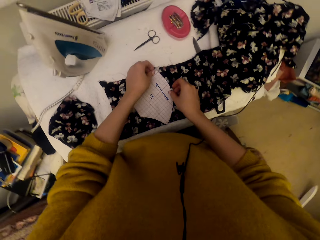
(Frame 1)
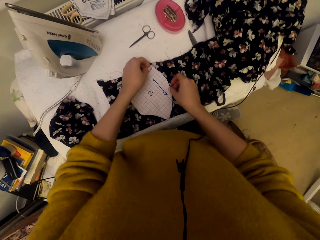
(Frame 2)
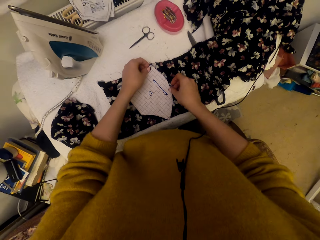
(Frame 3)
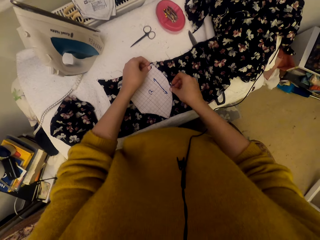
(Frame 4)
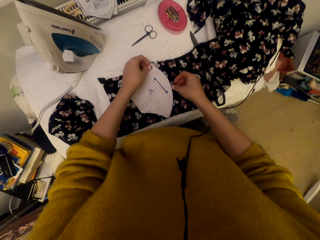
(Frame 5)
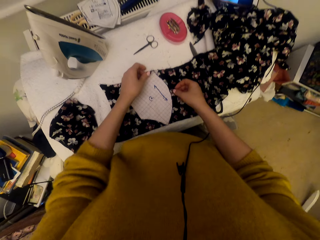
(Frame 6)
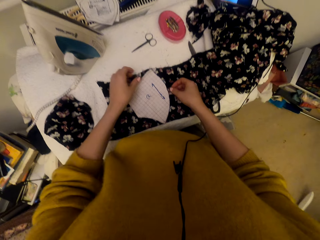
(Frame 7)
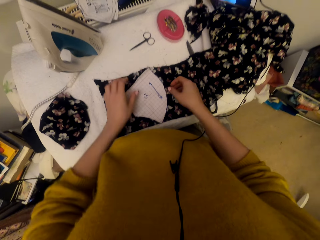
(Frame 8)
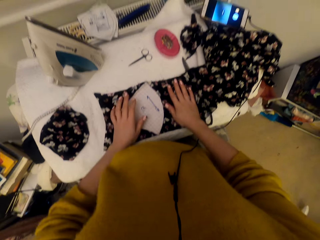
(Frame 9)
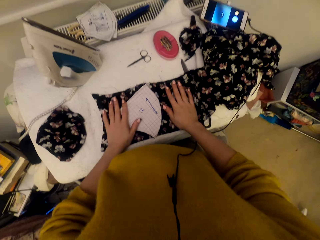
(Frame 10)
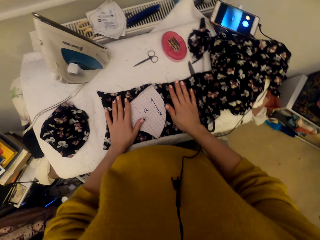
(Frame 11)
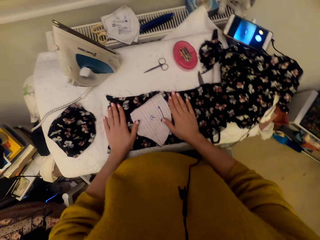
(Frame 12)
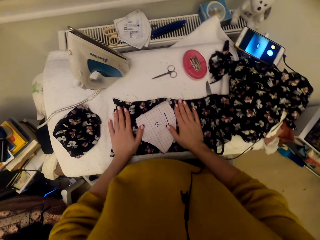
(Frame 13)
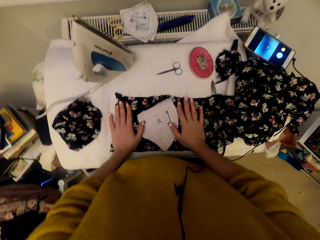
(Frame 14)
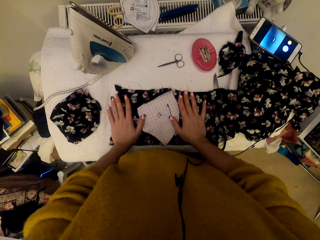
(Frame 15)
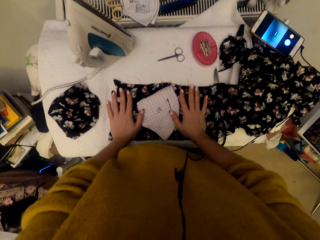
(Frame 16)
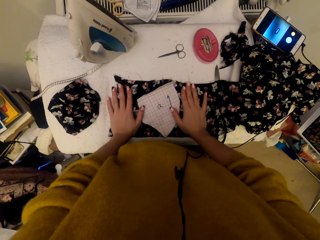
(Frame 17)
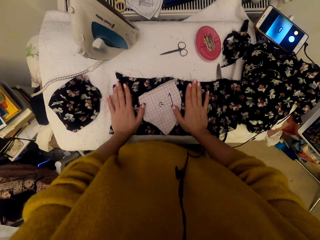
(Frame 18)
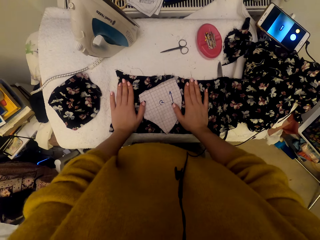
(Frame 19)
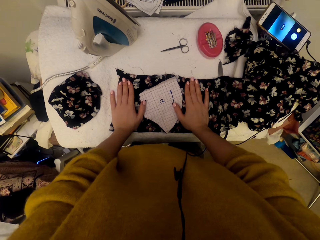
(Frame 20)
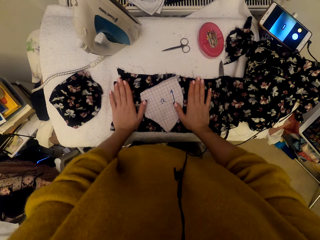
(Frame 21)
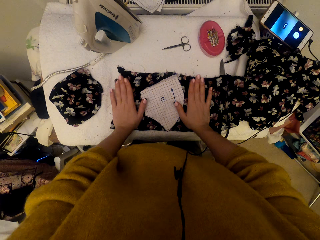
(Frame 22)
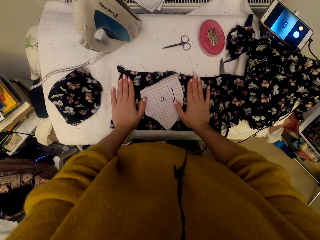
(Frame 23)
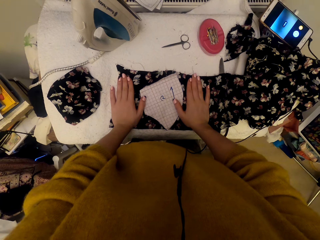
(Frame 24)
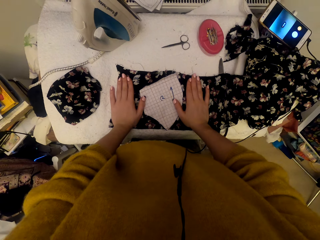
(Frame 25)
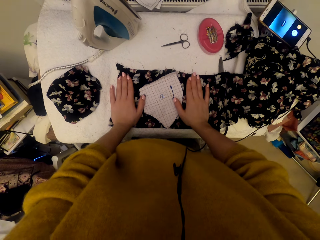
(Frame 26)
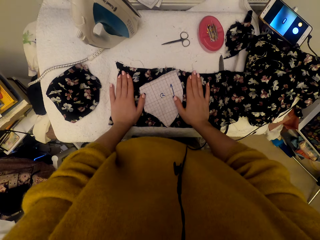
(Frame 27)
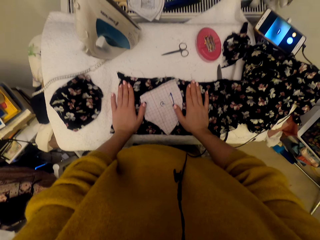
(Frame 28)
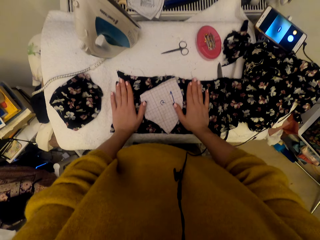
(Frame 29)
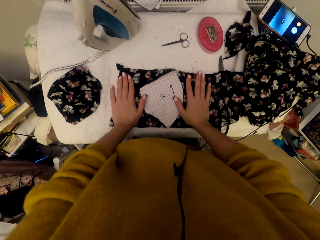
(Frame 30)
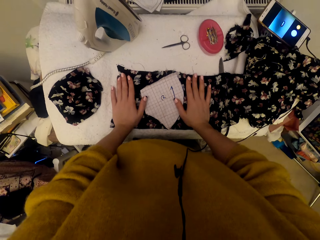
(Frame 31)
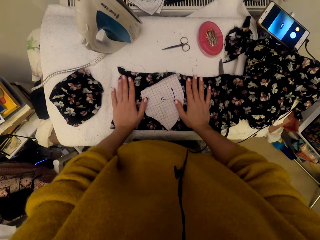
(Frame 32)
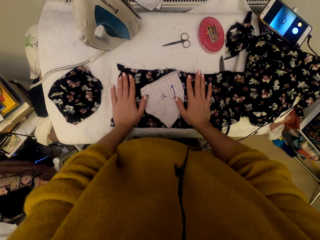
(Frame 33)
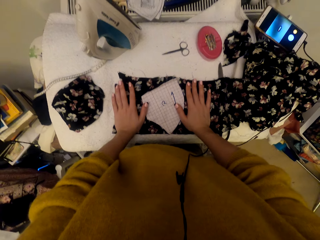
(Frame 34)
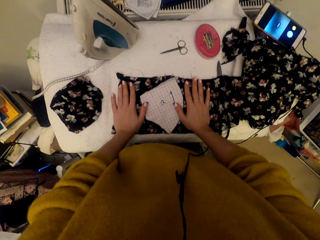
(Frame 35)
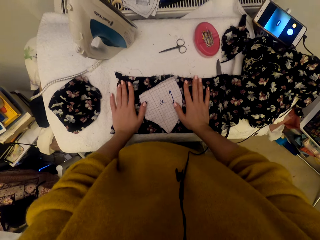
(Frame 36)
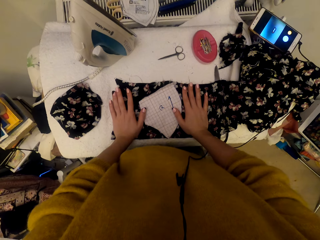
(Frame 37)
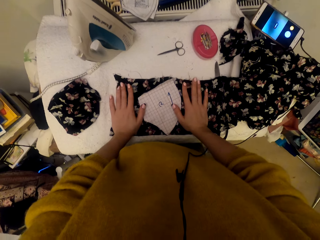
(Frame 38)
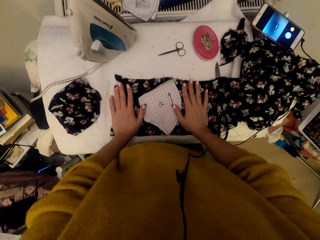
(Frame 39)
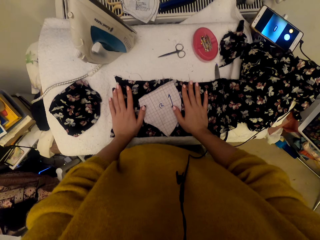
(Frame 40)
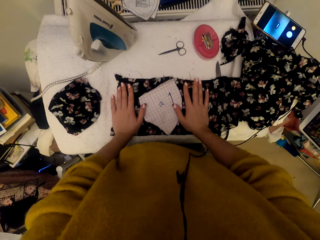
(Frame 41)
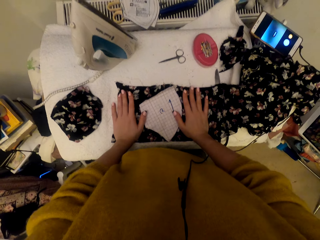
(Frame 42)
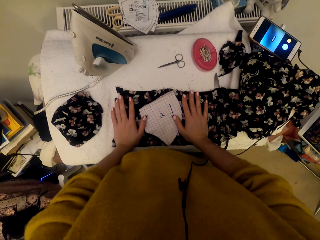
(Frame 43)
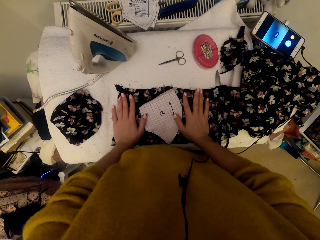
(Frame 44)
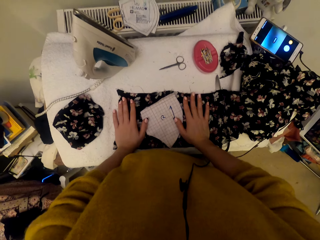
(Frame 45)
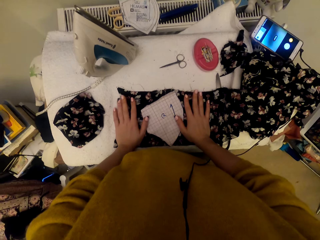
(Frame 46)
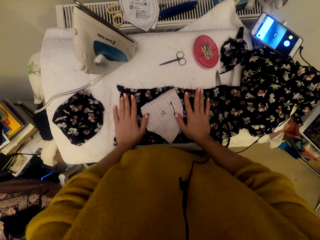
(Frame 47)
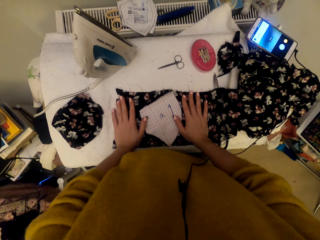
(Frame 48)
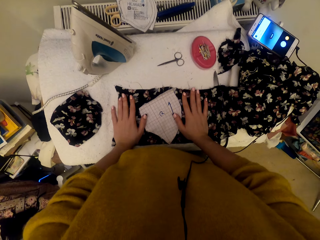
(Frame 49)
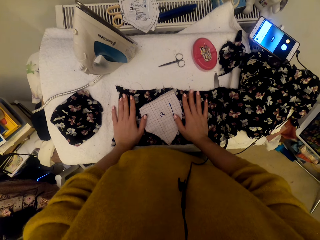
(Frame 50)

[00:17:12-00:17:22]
The camera wearer adjusts the graph paper piece on the cloth material. They put hands on the cloth material. They play fingers on the cloth material.

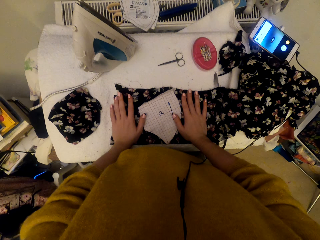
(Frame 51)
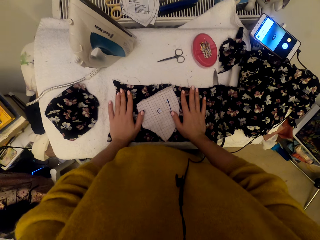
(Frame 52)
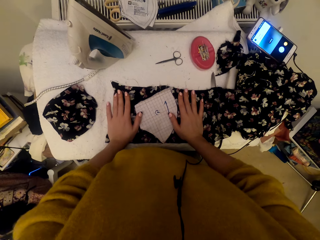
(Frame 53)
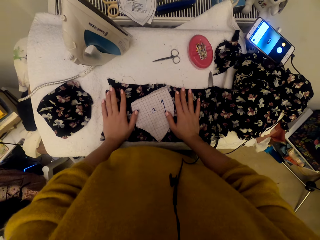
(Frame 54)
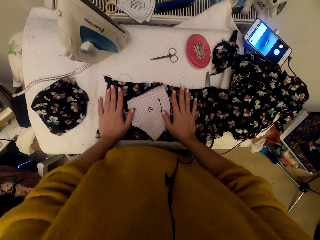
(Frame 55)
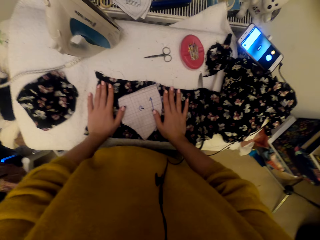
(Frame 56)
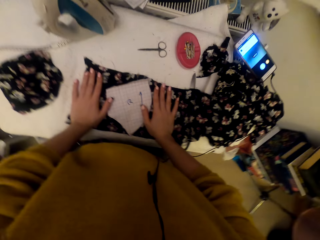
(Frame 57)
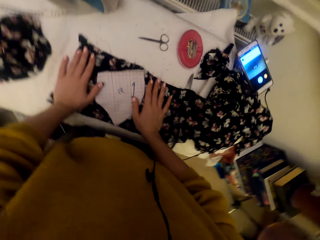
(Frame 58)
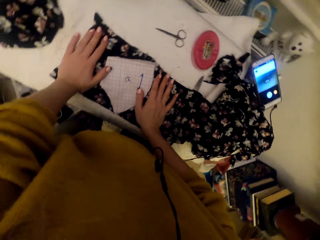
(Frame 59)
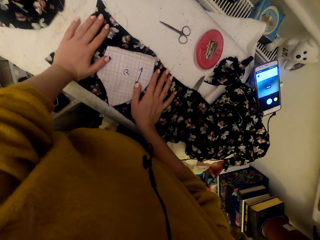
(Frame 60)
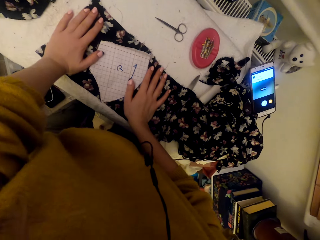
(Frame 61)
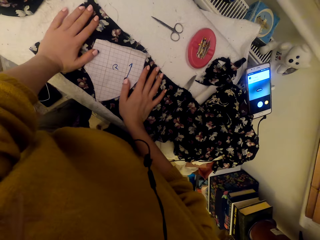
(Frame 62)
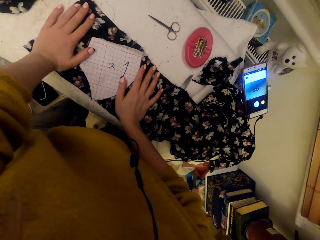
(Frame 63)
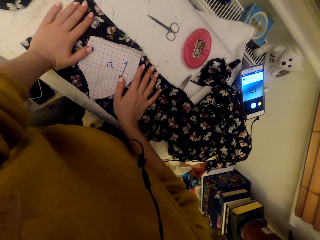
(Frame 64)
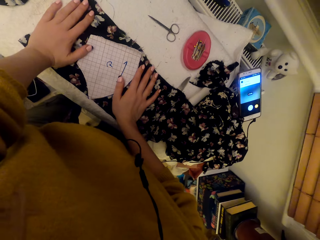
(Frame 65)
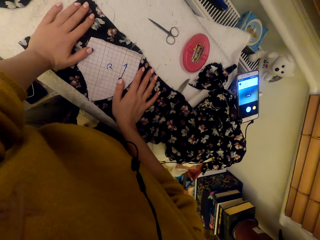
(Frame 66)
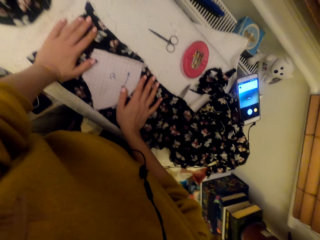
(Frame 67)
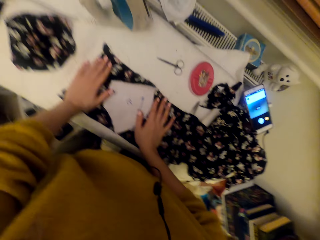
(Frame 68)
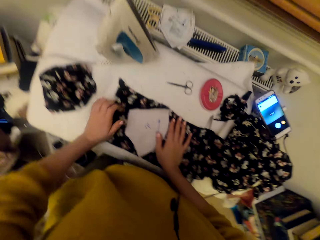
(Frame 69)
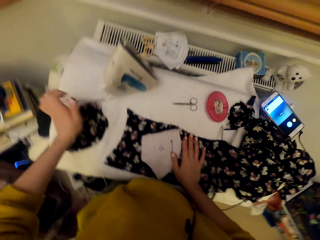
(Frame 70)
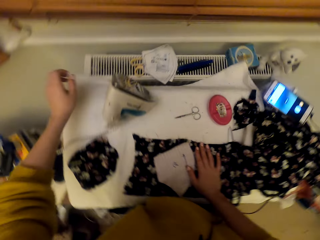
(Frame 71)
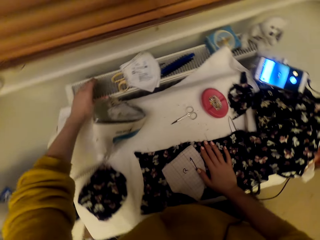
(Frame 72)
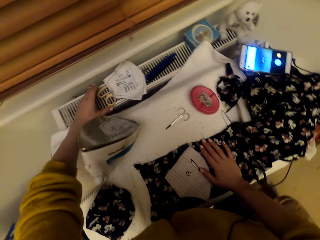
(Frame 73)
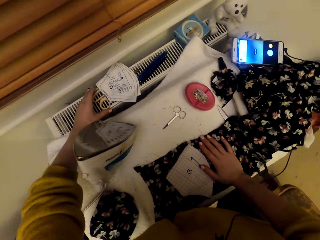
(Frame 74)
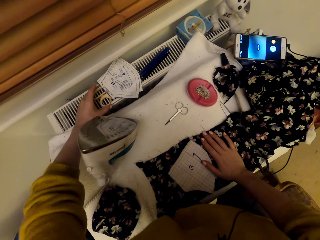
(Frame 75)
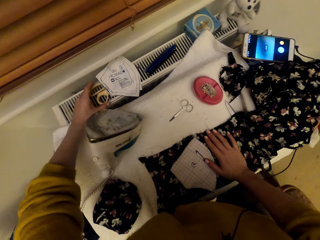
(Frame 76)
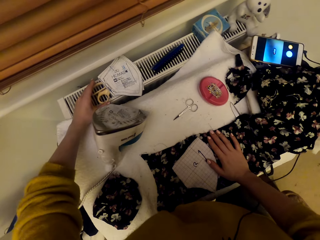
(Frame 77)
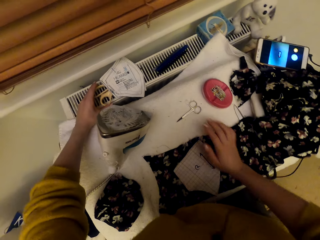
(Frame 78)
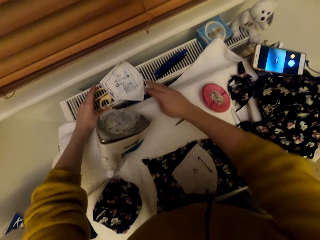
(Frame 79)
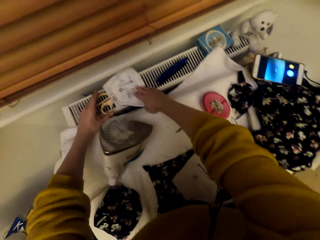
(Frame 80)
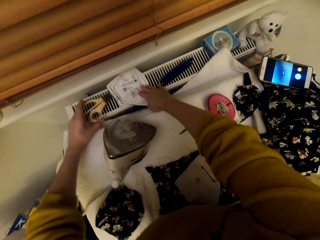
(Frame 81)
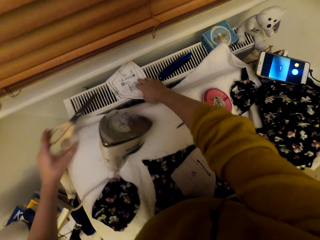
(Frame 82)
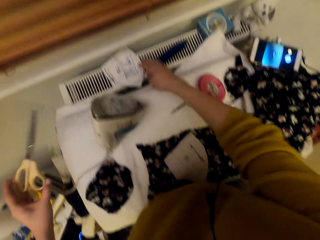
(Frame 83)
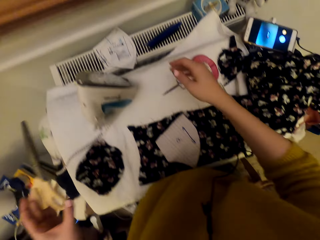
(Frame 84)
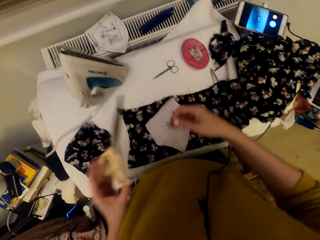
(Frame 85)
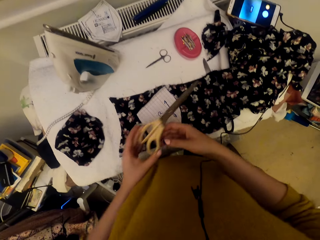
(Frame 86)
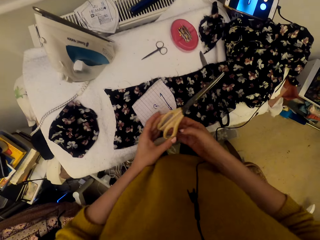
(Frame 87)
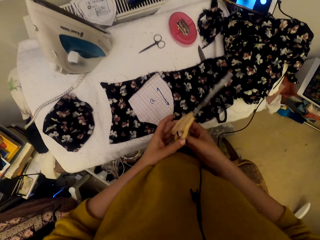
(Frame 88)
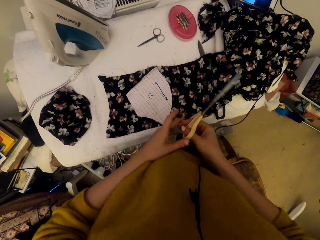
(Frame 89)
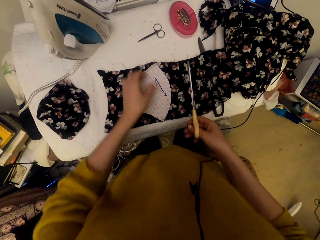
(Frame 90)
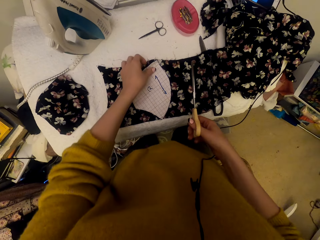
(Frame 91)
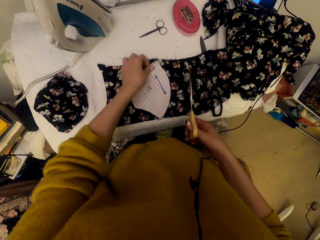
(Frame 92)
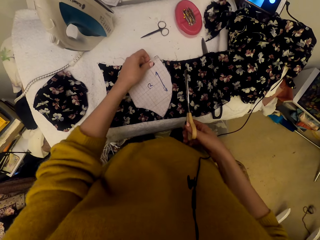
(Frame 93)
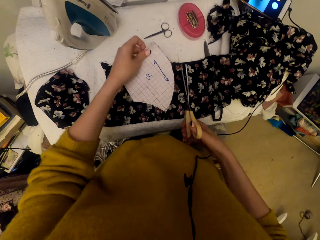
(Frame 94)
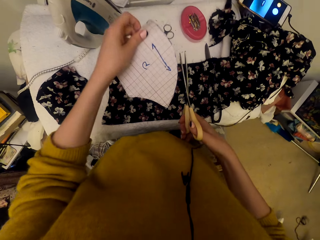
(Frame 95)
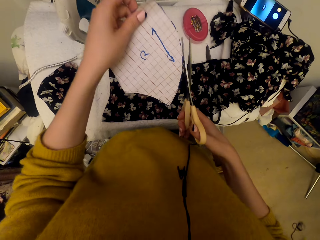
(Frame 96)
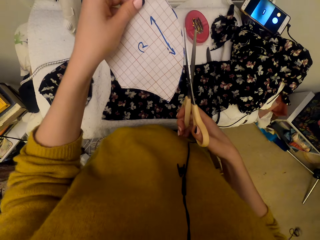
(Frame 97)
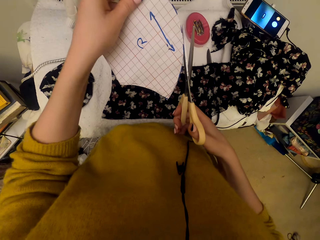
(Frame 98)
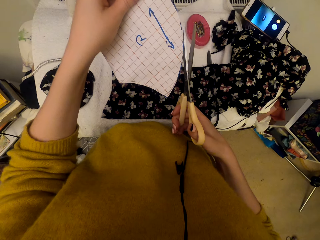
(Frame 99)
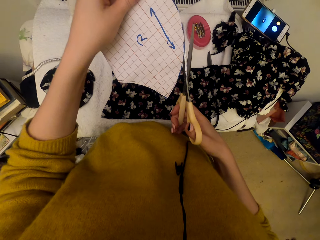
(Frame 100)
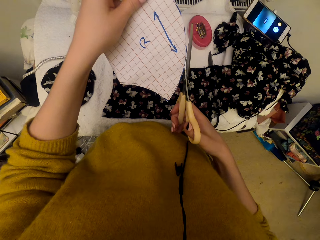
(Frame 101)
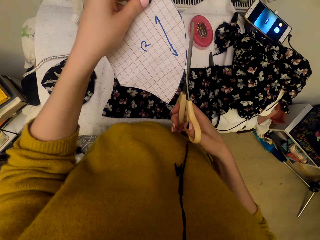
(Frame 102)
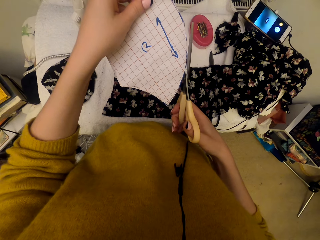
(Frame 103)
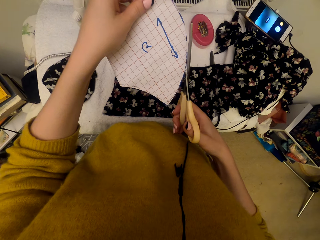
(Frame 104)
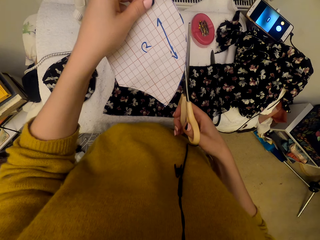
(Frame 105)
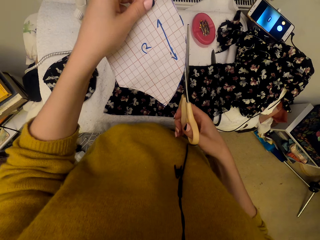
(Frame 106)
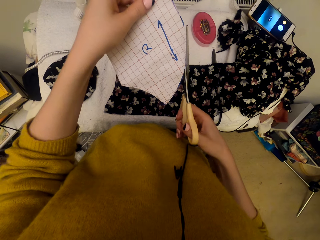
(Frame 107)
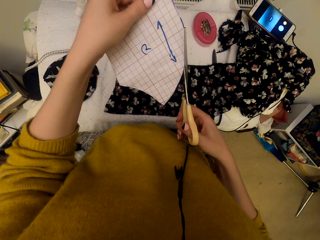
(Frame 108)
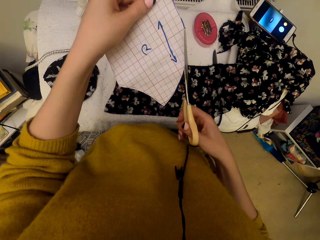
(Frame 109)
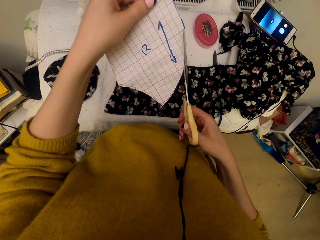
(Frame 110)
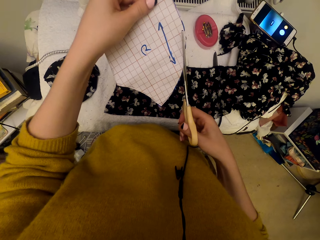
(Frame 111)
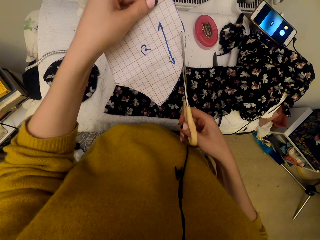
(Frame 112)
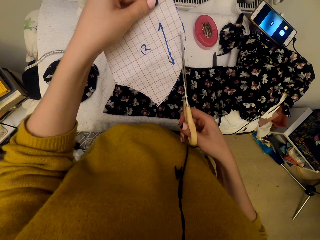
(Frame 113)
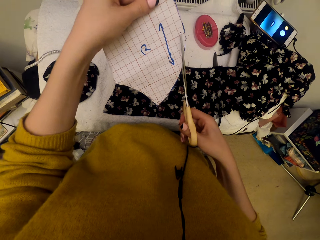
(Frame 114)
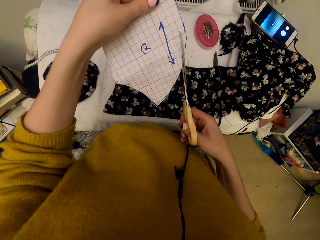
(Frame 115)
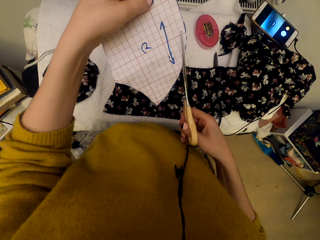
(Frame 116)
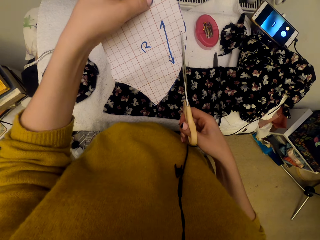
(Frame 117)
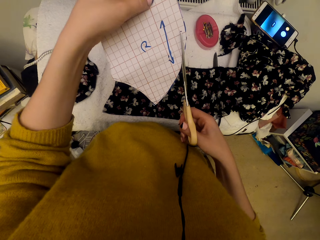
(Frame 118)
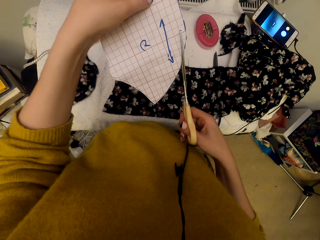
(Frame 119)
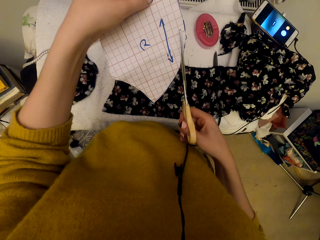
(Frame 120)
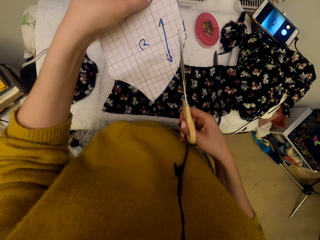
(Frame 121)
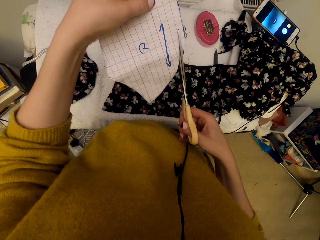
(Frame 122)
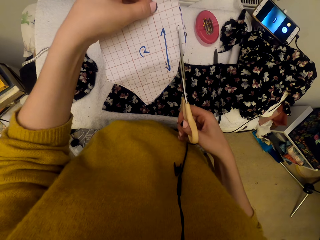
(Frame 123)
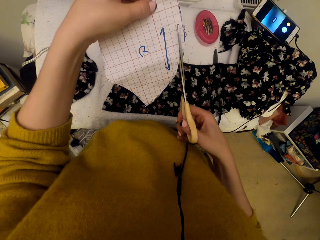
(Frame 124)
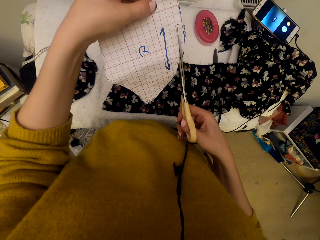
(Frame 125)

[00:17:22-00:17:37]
The camera wearer looks towards the phone. They pick the scissors on the cooling machine. They switch the scissors to the other hand. They lift the graph paper piece. They cut the graph paper piece using the scissors.
